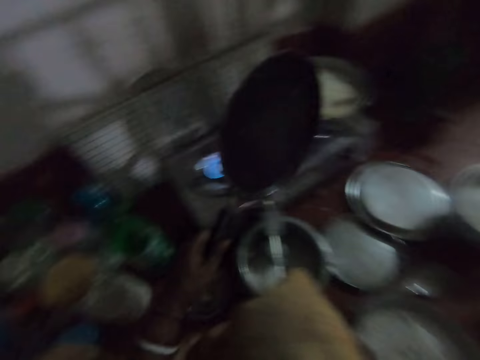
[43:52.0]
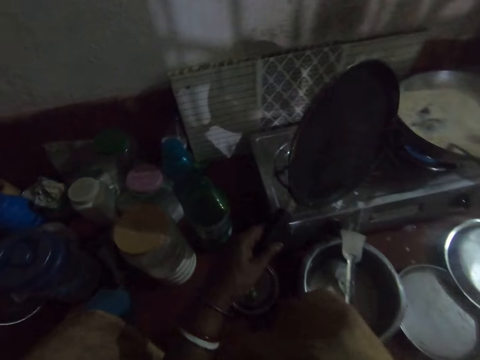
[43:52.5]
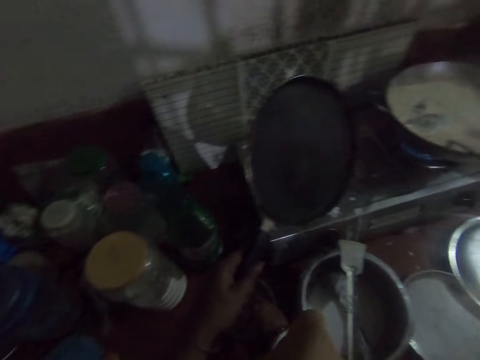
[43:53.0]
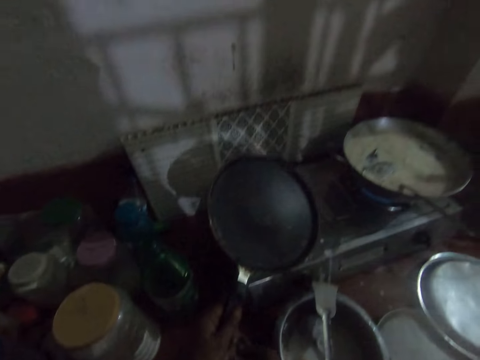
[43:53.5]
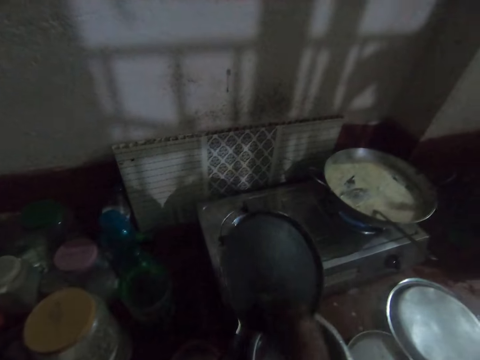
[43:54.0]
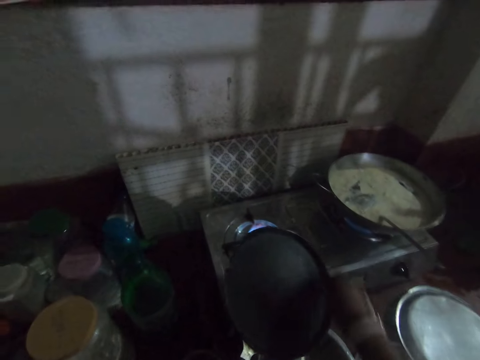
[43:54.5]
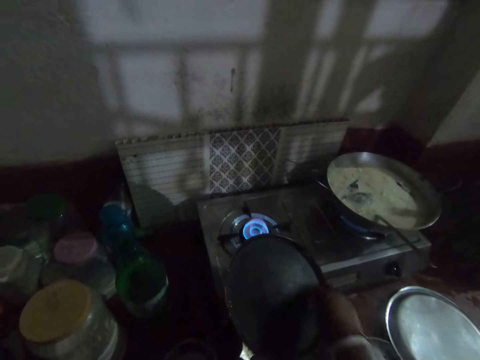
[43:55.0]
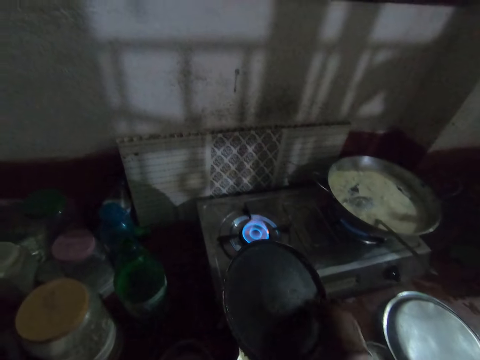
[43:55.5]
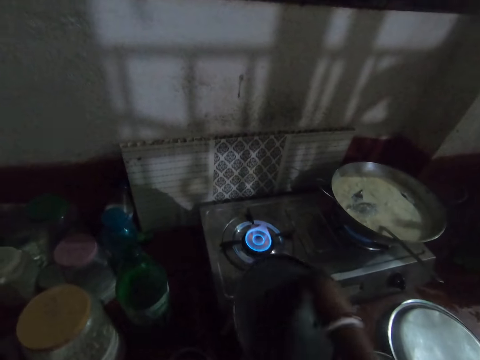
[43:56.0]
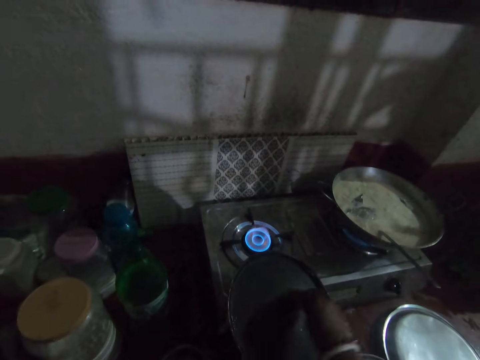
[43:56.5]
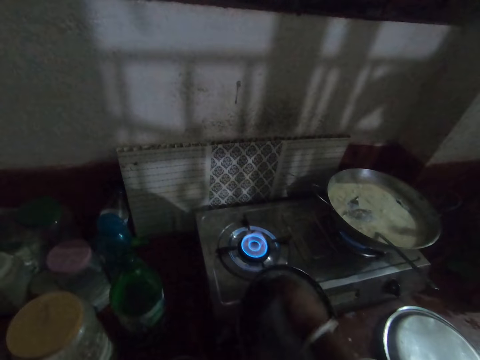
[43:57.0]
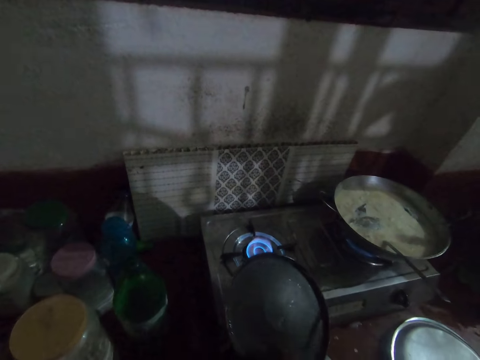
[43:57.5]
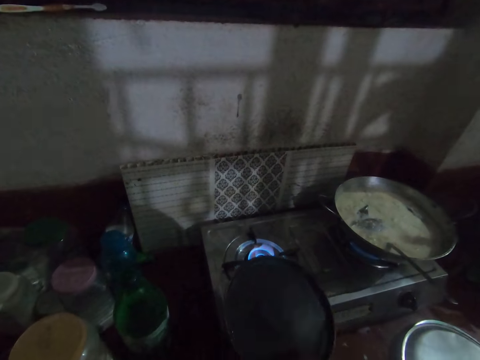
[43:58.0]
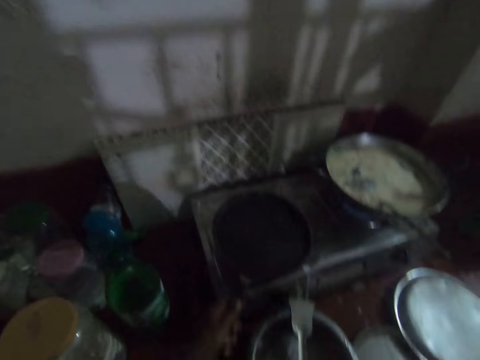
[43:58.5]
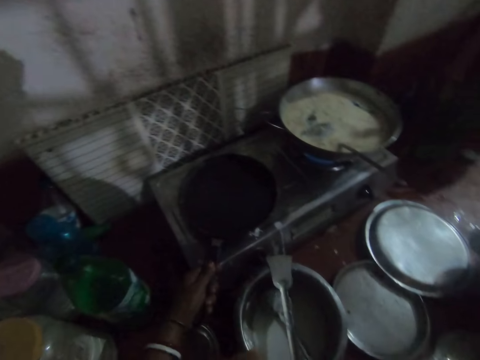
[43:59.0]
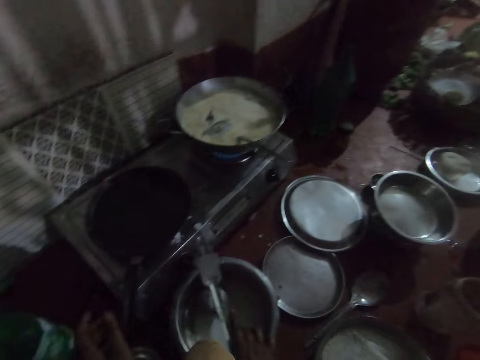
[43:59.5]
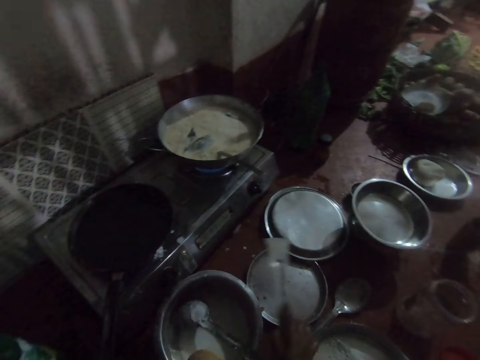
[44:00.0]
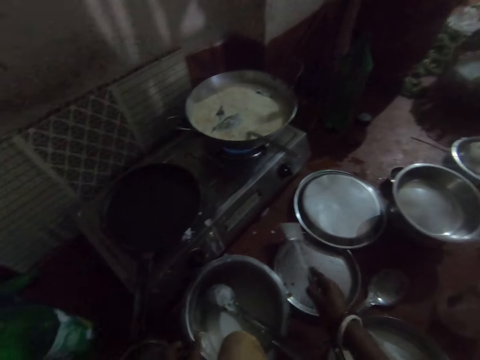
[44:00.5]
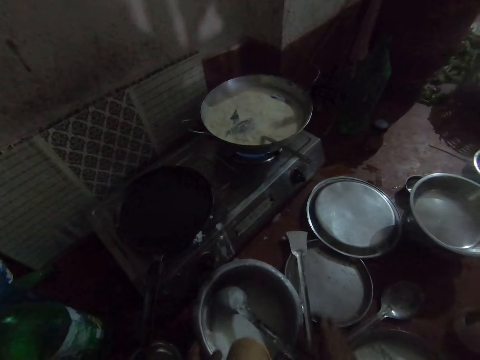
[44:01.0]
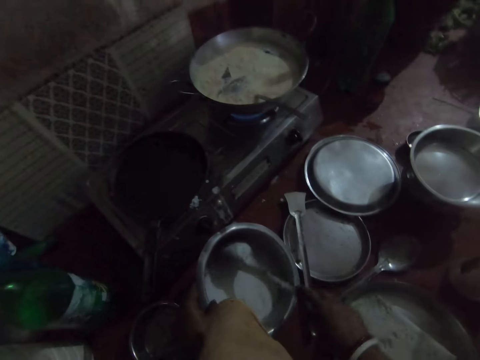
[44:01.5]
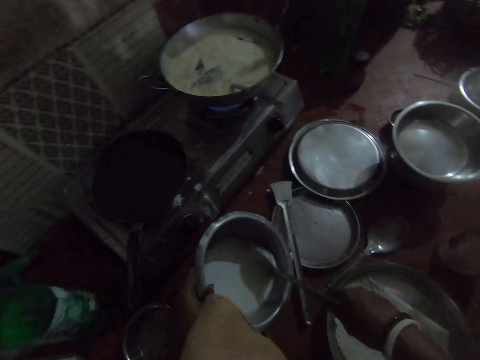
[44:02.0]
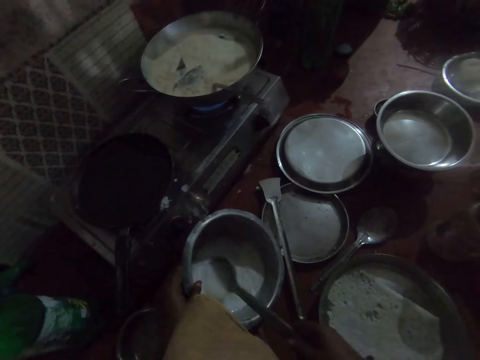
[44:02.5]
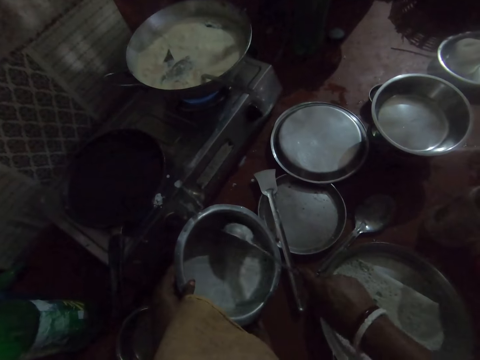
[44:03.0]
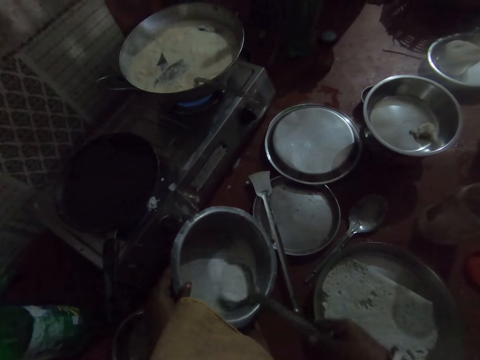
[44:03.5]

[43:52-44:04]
The camera wearer picks up the cooking fat. She sprinkles some oil into the pan with her right hand. She places the pan on the cooker with her left hand. She moves the spoon on the bowl of batter to the tray with her right hand. She holds the pot. She stirs the batter in the bowl with the spoon with her right hand.

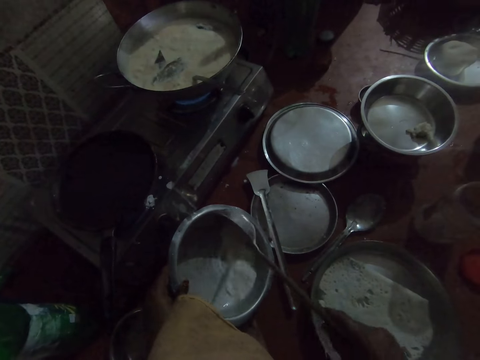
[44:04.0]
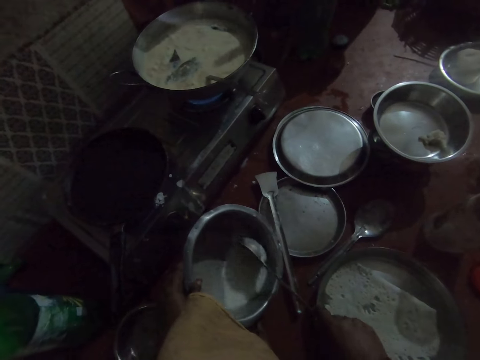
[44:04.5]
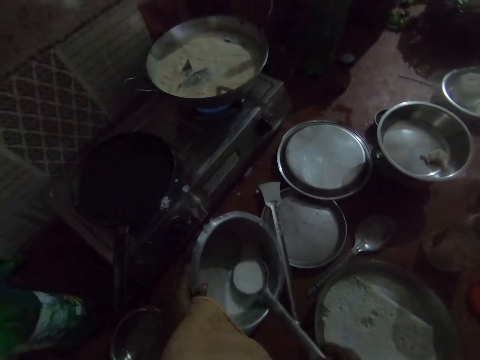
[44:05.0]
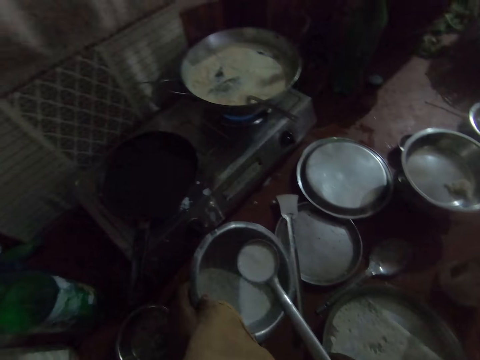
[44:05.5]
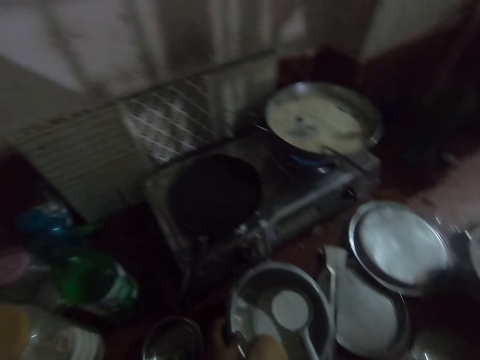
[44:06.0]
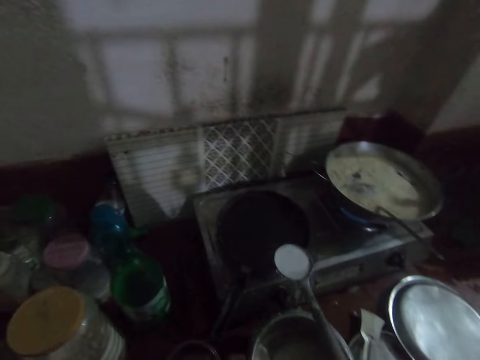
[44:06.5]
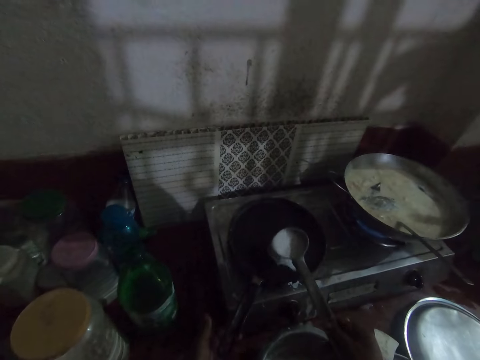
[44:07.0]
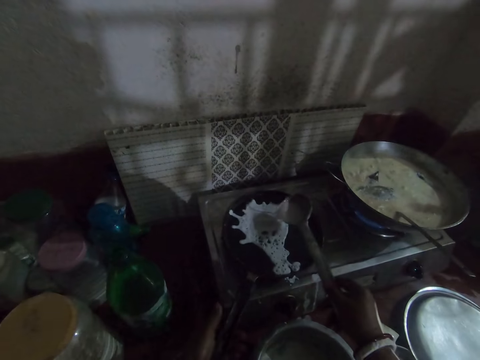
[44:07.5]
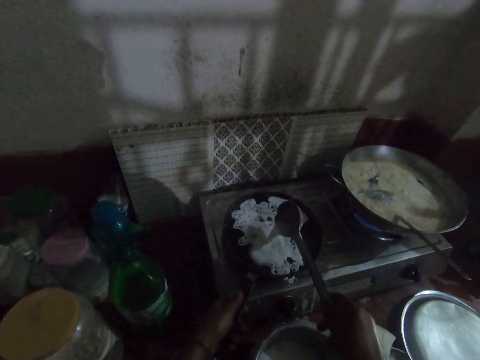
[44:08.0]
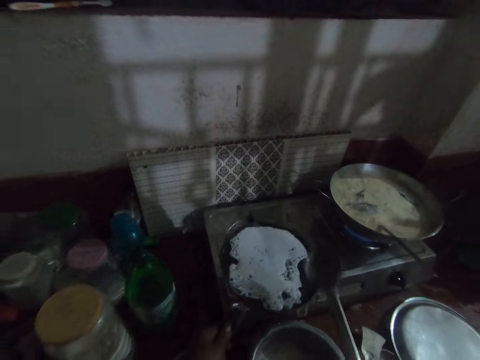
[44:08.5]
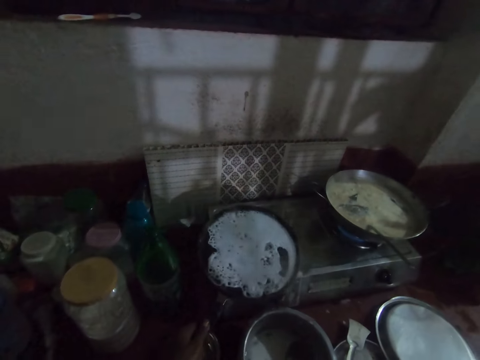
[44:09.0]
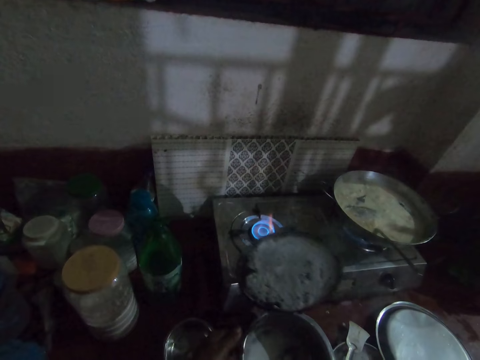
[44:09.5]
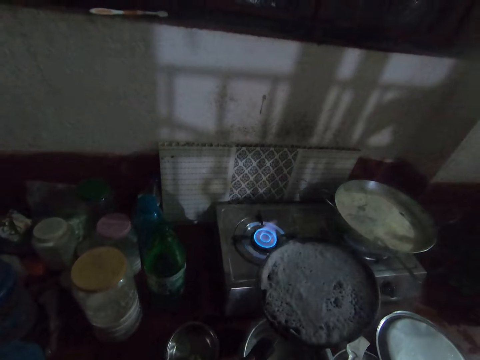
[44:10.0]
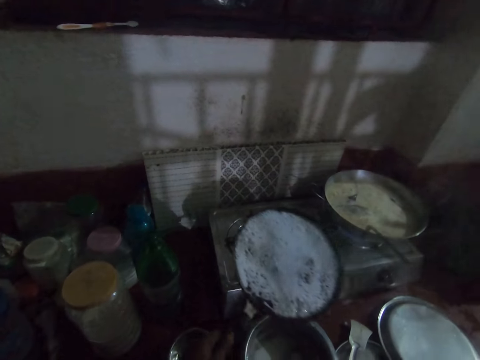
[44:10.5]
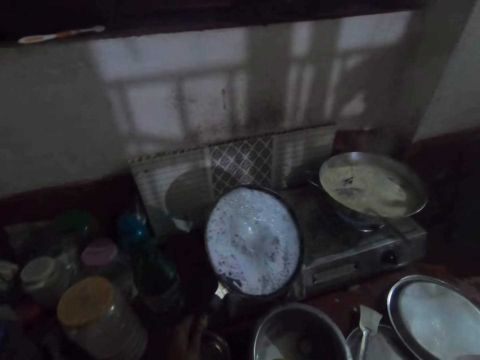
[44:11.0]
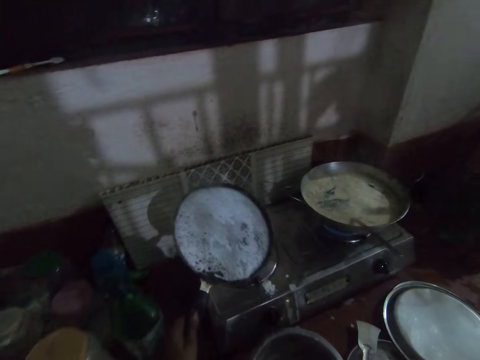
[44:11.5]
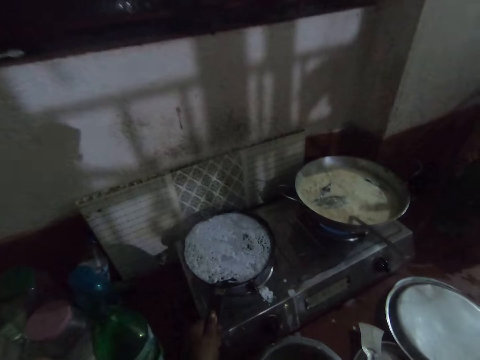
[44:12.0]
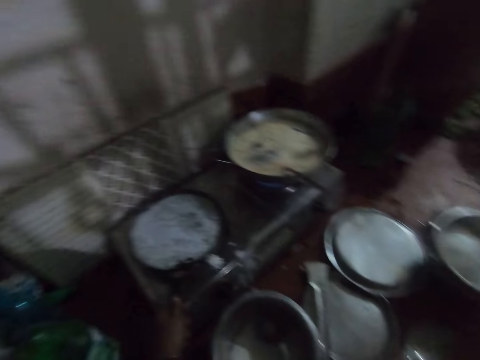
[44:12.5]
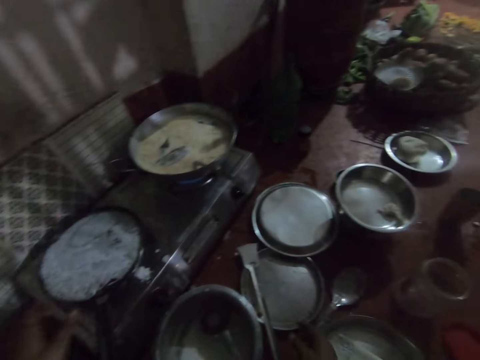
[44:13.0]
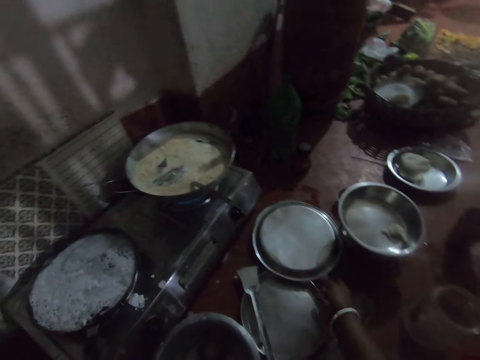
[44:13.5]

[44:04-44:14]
The camera wearer scoops some batter in the pot with the spoon. She pours the batter into the pan with the spoon. She removes the pan from the cooker with her left hand. She spreads the batter on the pan. She swirls the pan. She places the pan on the gas cooker with her left hand. She grips the lid.

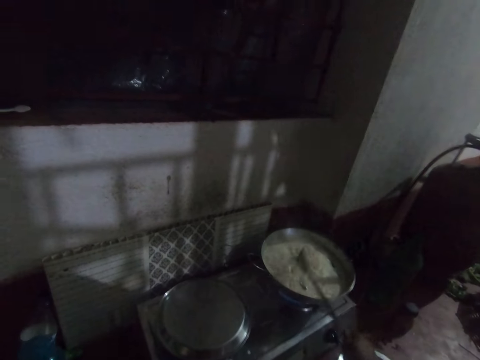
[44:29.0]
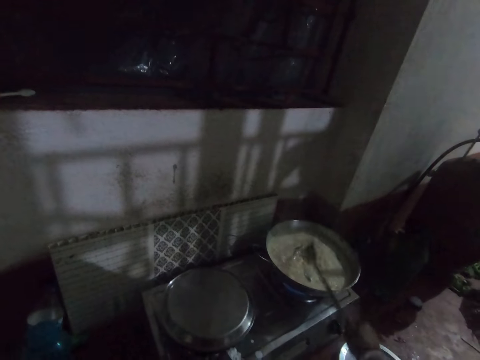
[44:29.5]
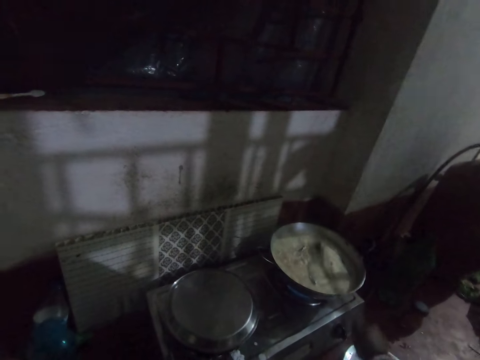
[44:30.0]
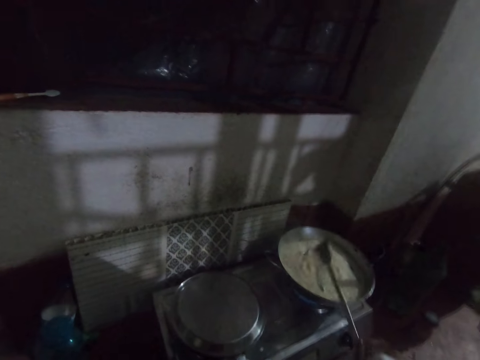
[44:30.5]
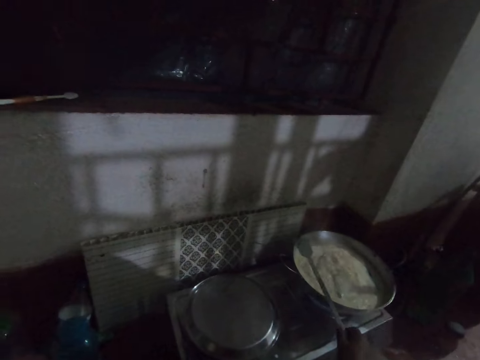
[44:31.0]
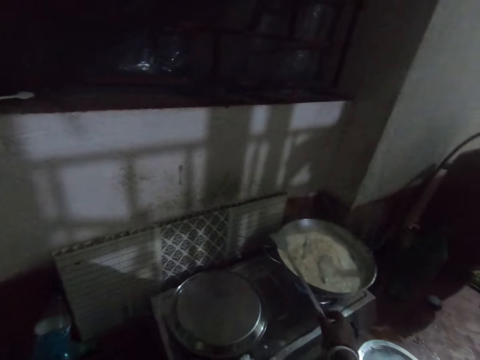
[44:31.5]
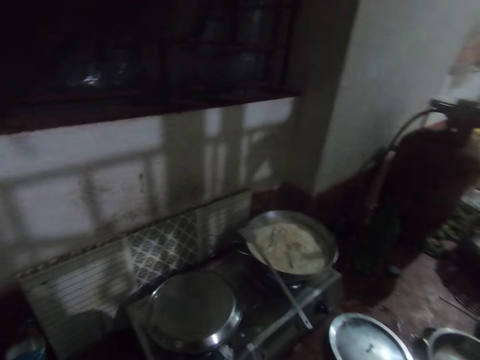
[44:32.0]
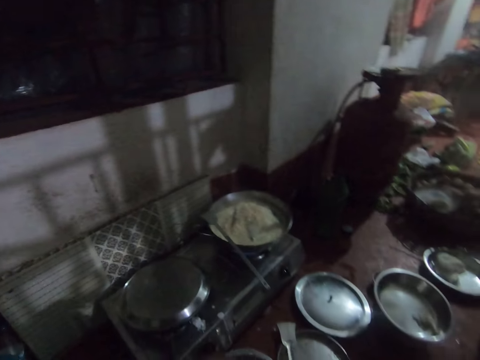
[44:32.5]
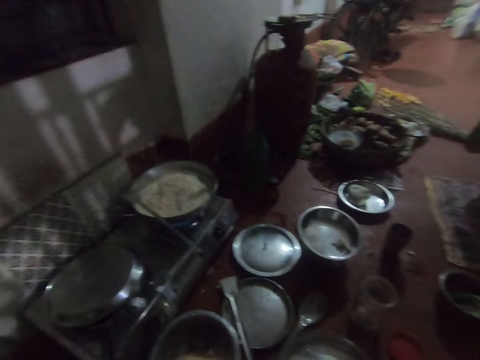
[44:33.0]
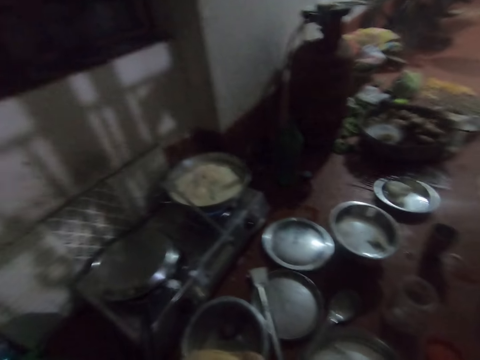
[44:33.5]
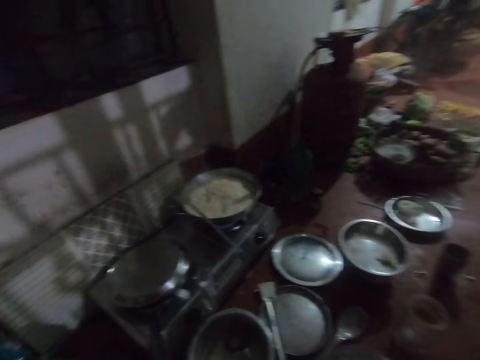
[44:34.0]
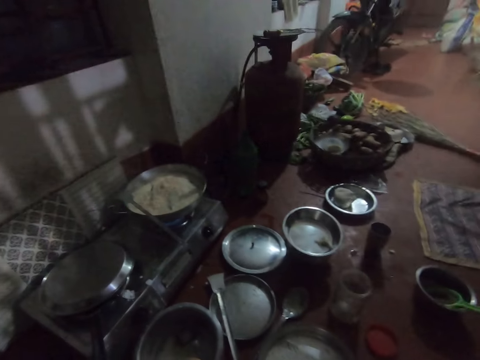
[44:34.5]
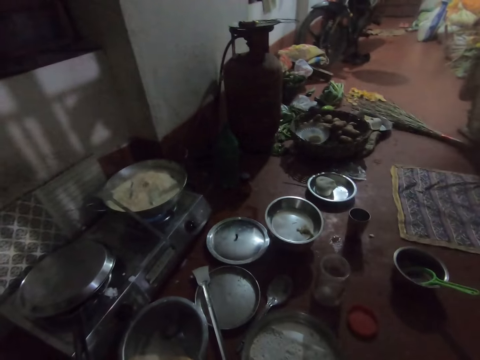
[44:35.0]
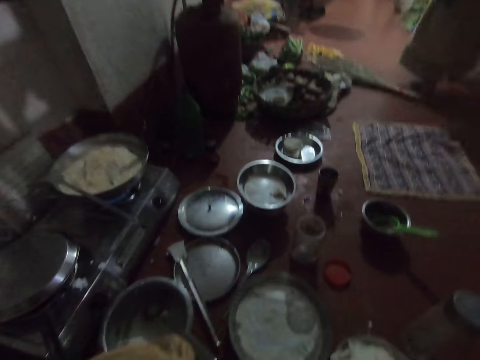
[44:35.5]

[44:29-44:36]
The camera wearer places the spoon on the handle of the pot on the gas cooker. They look around the kitchen.
